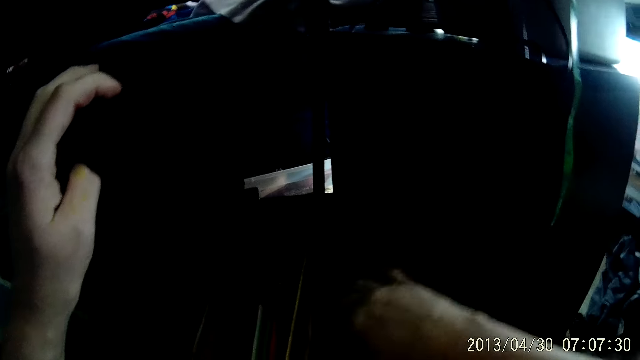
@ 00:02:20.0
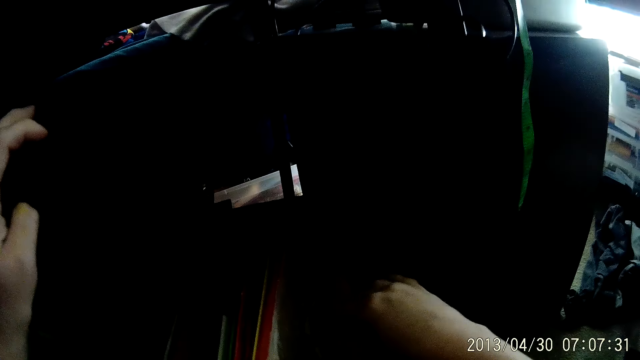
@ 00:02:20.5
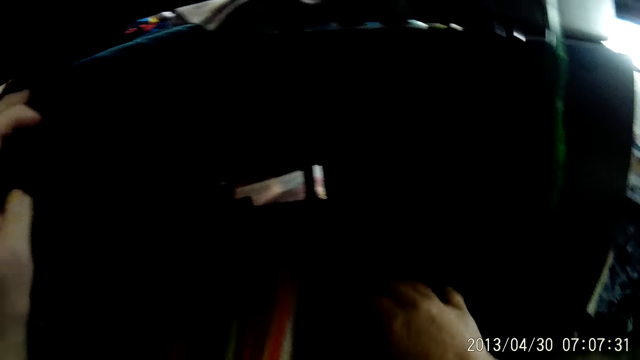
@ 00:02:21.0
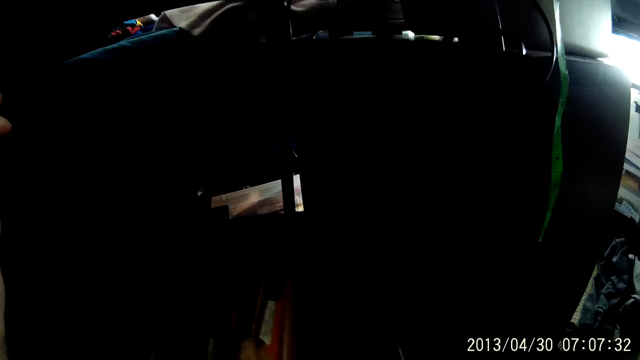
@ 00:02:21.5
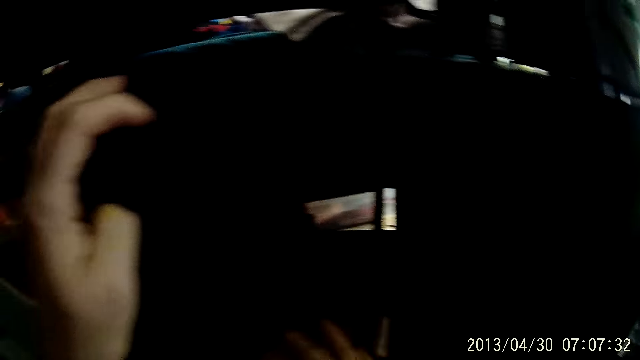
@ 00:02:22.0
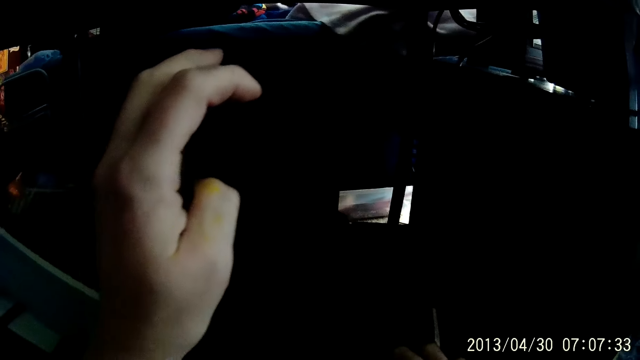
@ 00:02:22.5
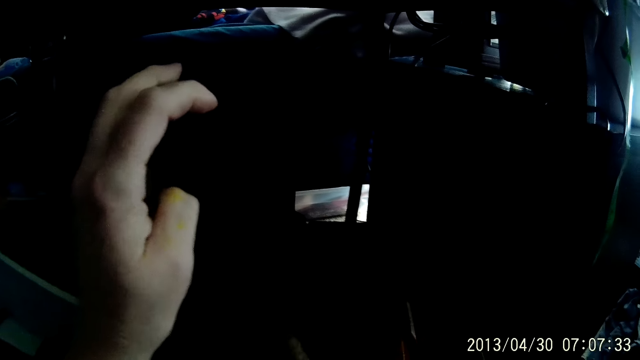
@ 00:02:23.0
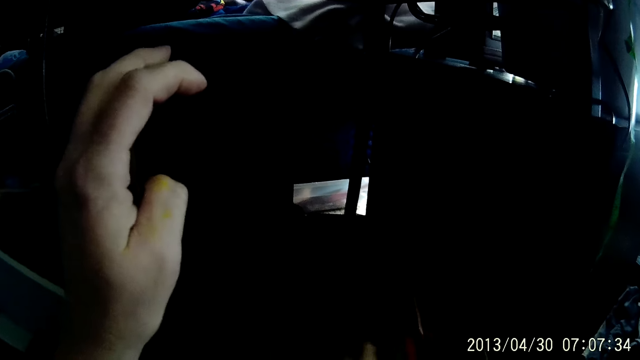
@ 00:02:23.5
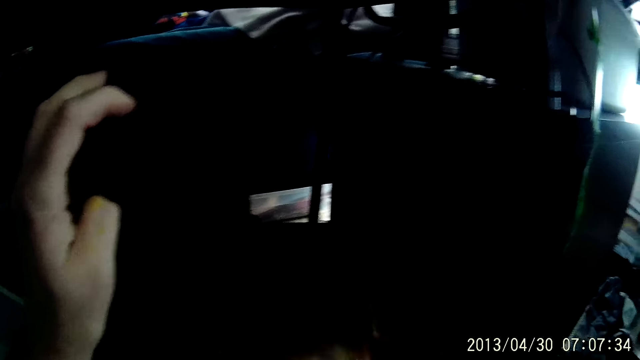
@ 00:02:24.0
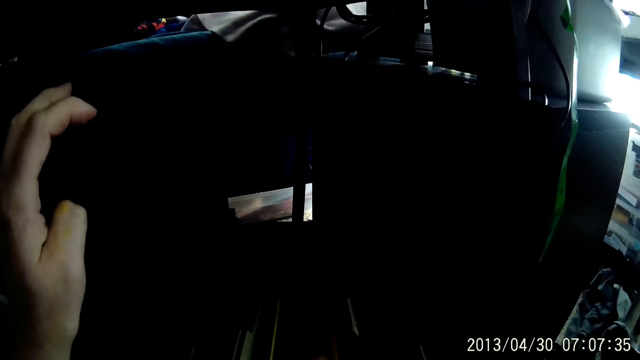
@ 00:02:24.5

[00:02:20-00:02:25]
The camera wearer searches in the papers.

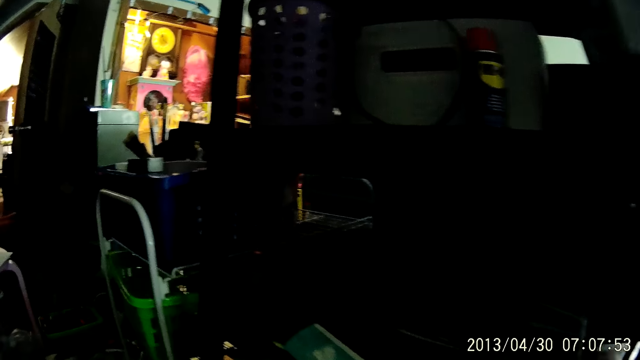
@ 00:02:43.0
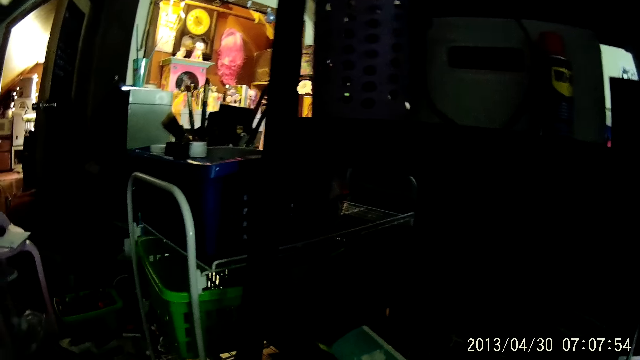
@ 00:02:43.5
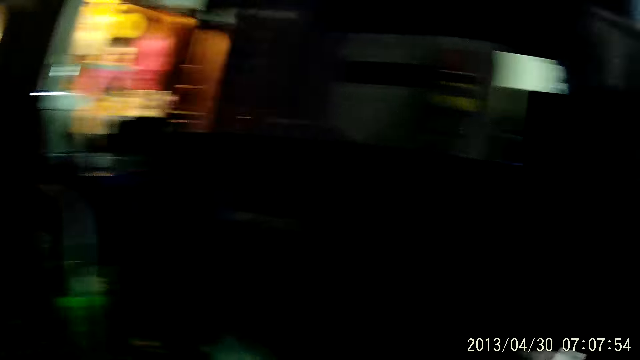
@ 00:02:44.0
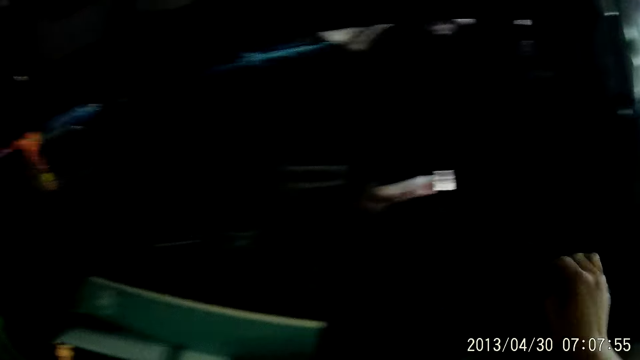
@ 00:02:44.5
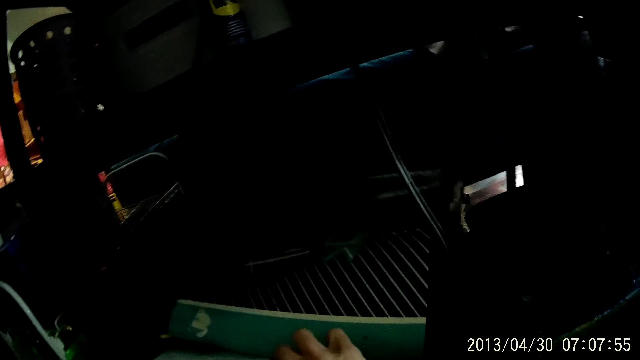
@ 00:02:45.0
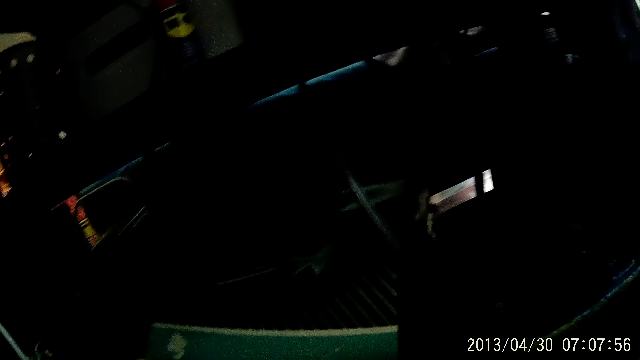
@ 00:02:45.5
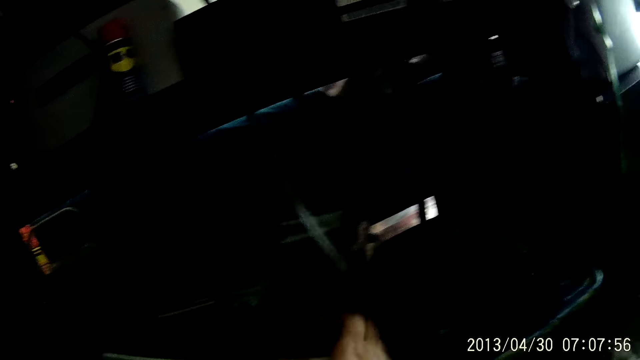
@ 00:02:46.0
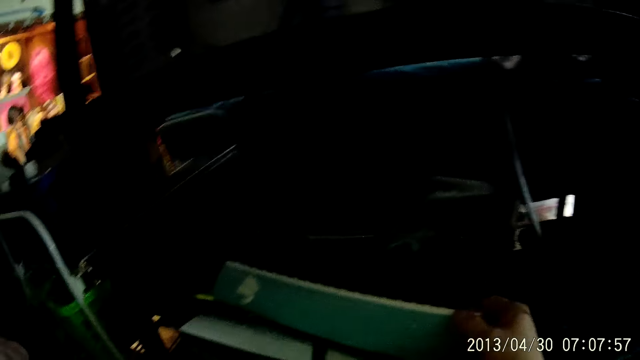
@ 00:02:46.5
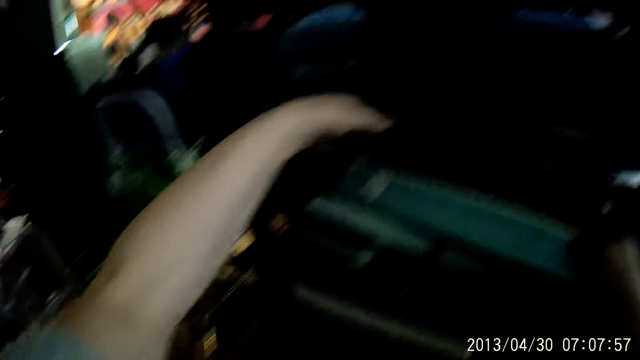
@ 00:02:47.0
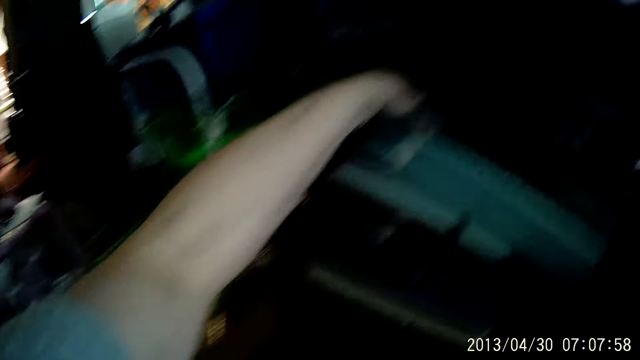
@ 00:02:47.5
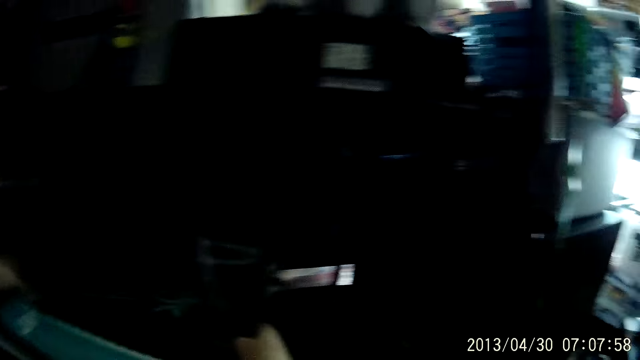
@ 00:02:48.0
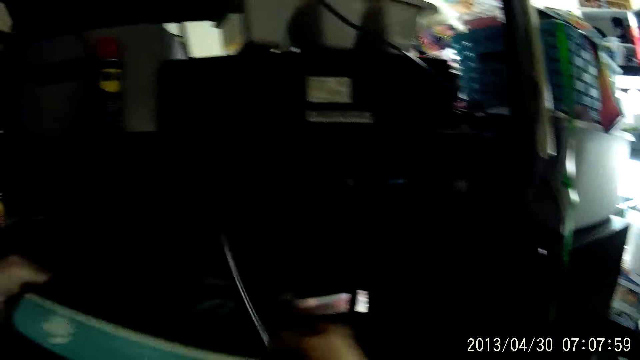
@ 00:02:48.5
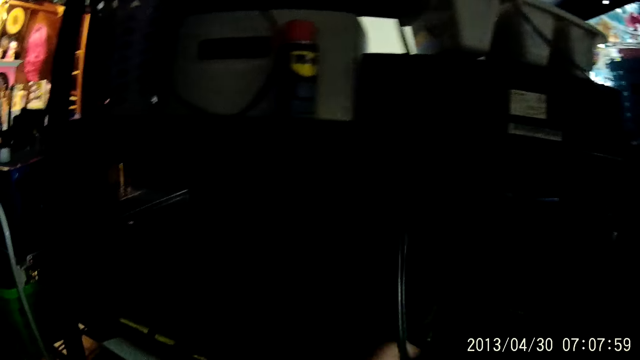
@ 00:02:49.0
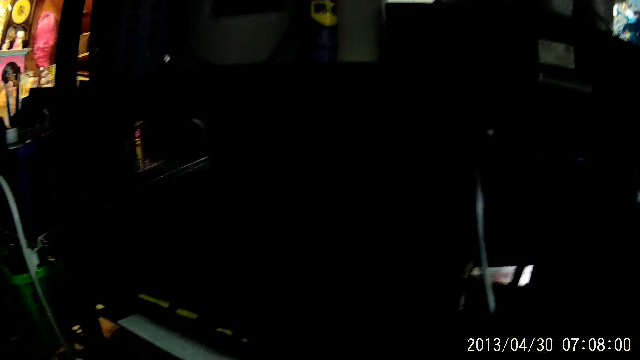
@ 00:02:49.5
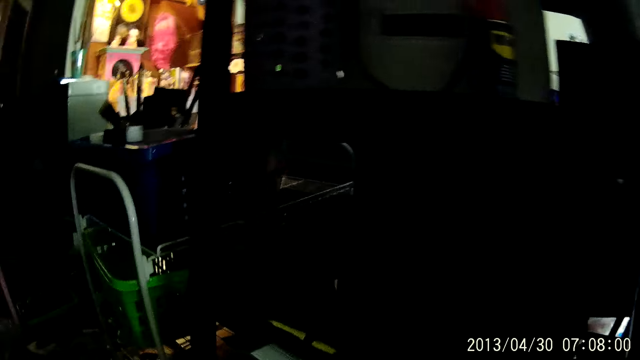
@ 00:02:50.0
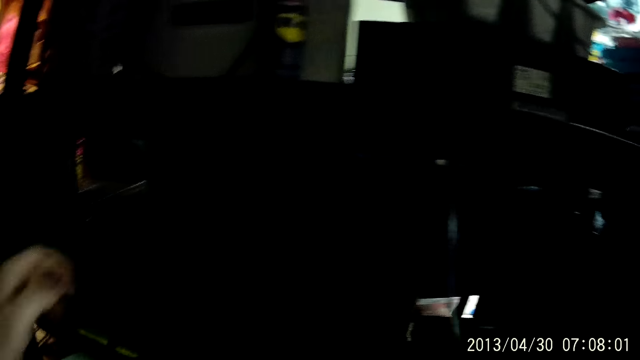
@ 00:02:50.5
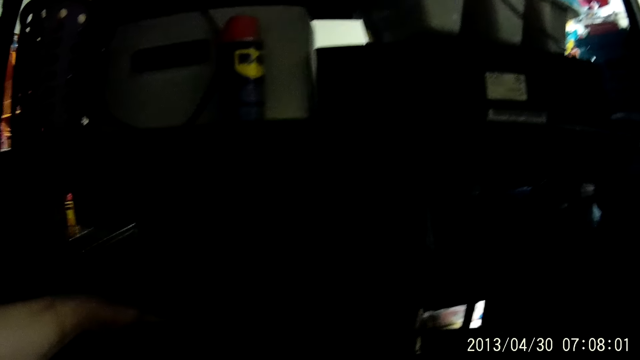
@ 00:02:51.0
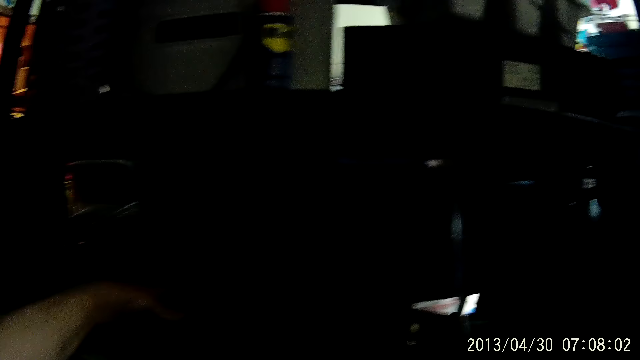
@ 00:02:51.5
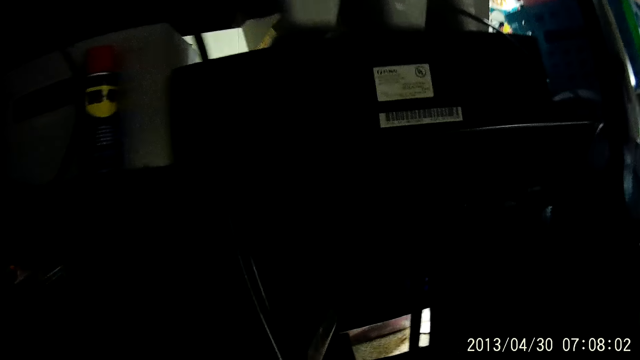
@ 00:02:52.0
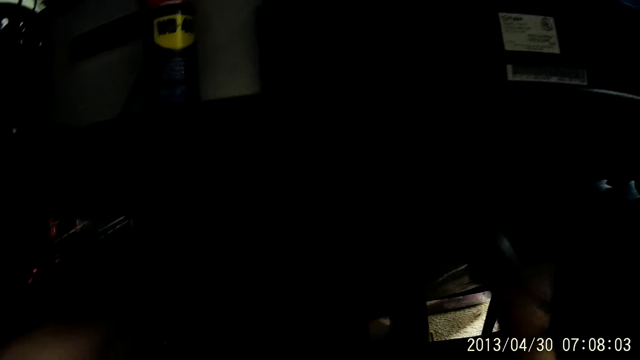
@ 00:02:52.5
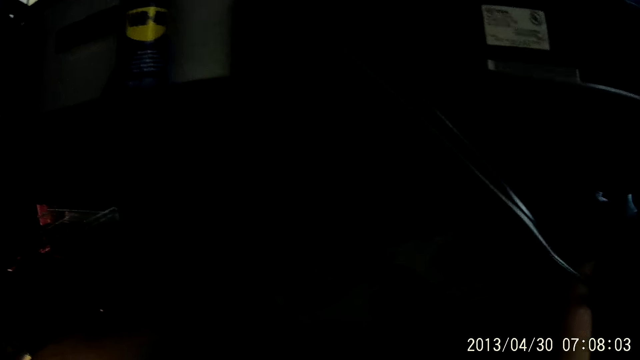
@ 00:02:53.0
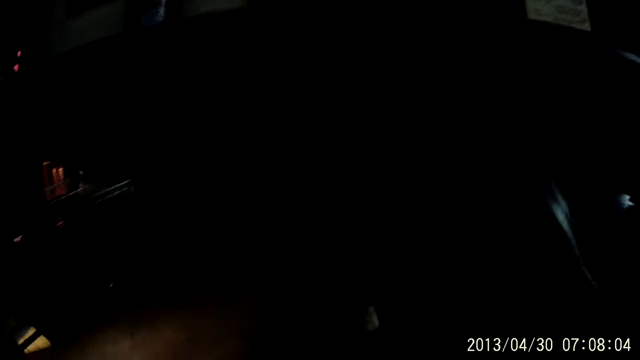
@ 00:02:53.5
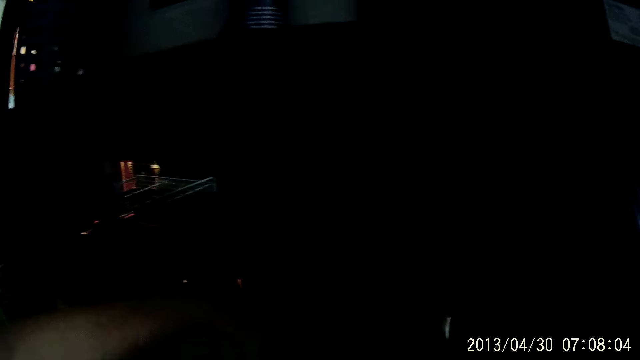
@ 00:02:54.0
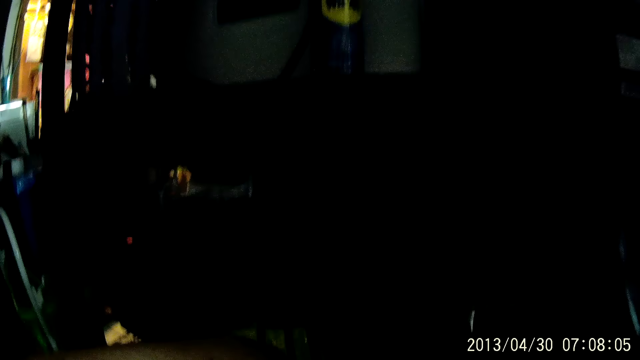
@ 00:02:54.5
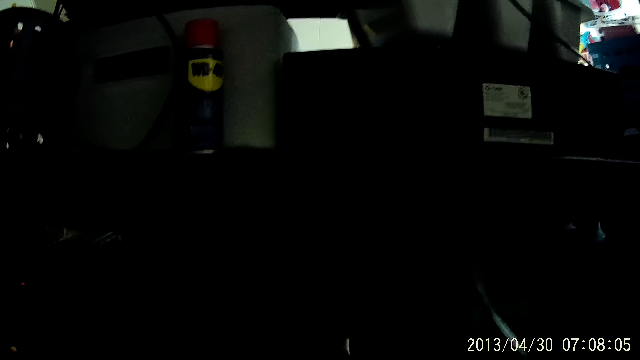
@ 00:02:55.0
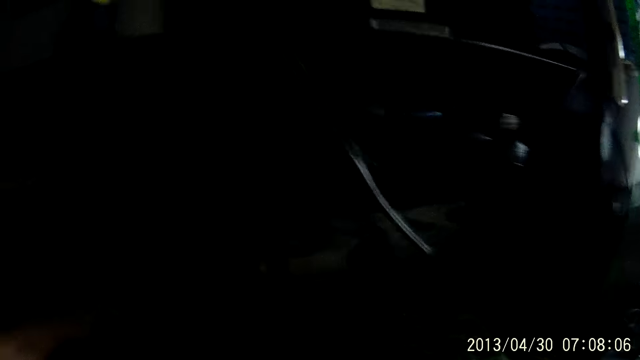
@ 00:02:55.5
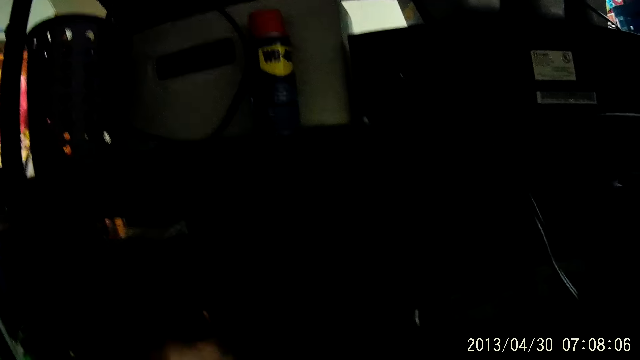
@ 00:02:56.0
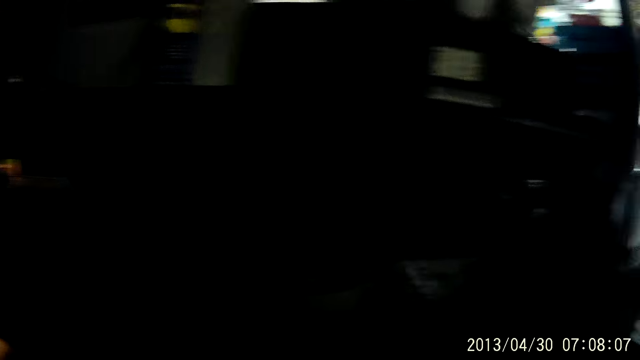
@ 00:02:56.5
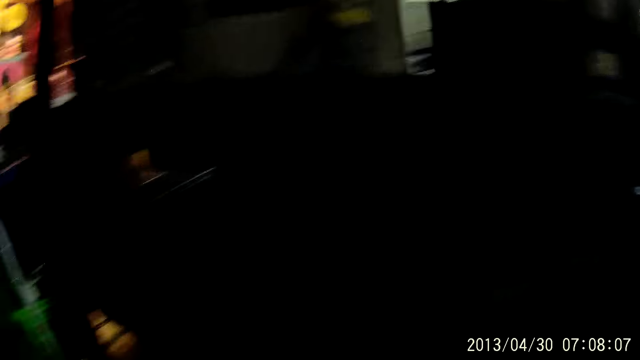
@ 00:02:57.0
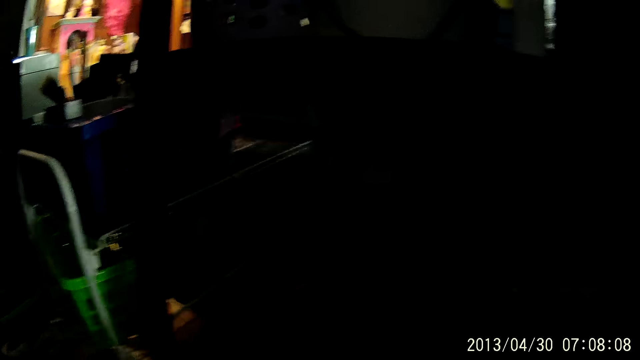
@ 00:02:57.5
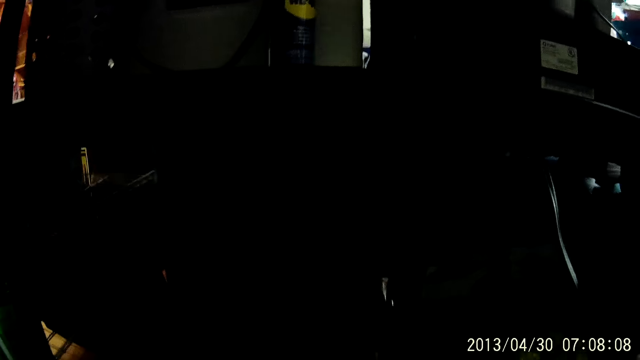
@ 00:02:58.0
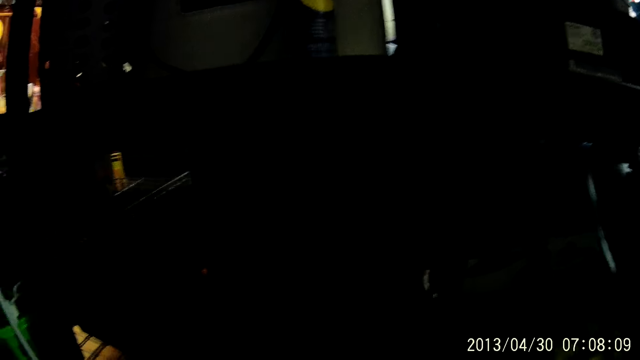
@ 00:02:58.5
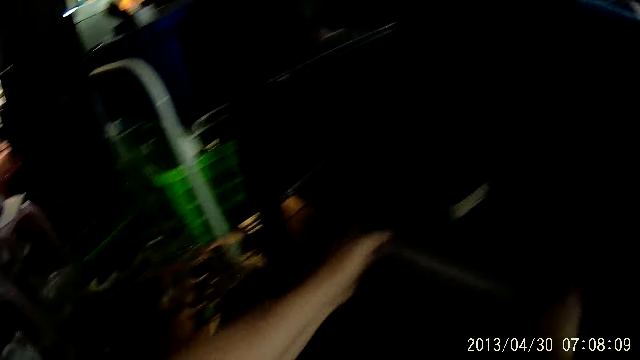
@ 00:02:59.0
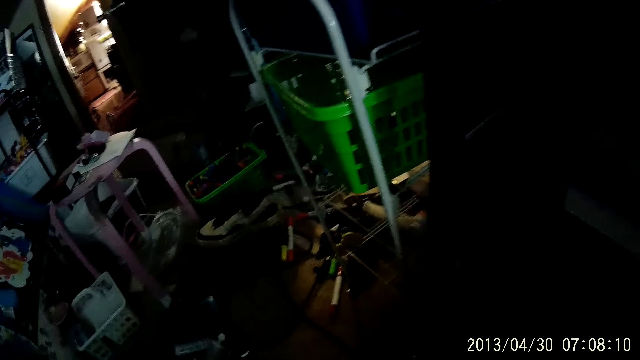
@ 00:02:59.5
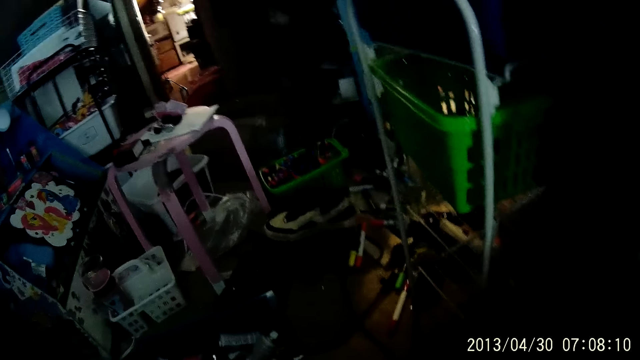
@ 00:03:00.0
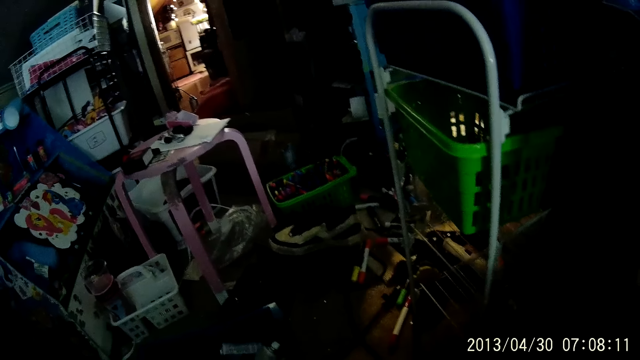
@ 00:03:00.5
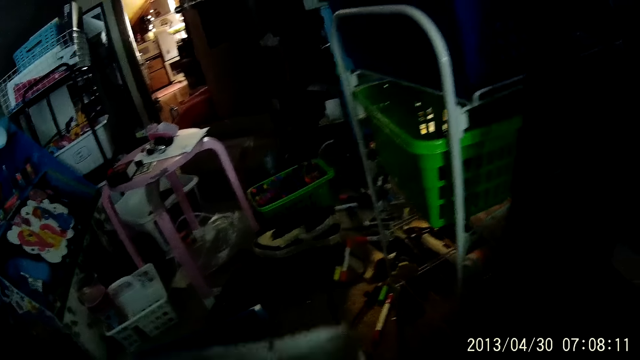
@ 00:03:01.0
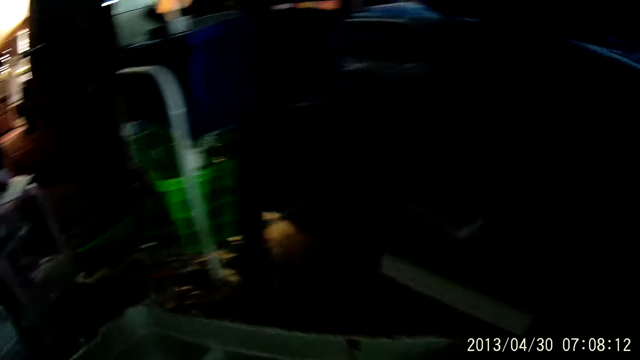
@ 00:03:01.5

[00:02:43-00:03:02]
The camera wearer picks up a tray from the tray rack with his right hand. He holds the tray. He adjusts the tray with both hands. He drops the tray with both hands.
